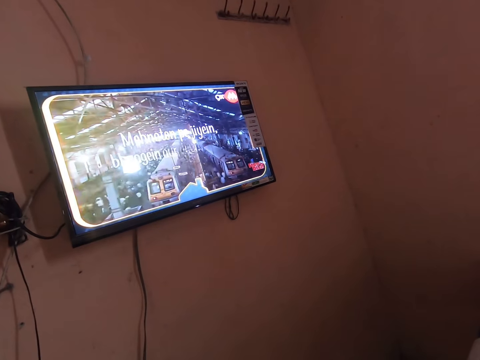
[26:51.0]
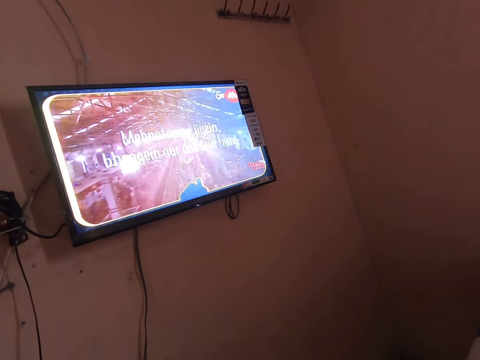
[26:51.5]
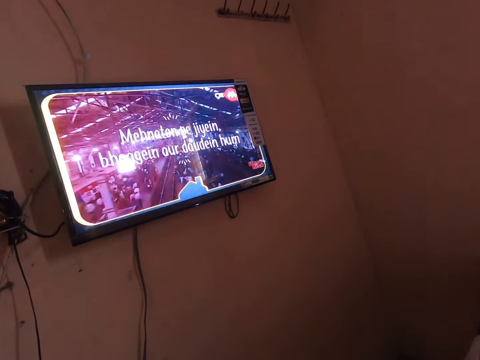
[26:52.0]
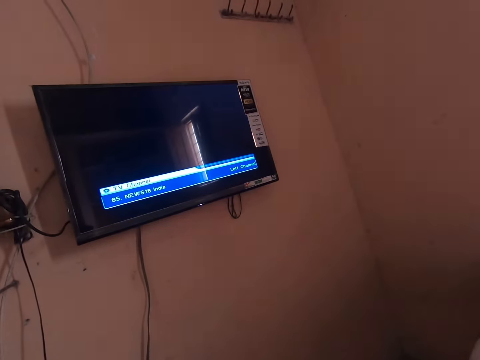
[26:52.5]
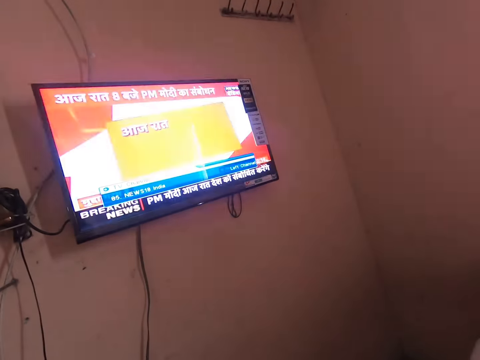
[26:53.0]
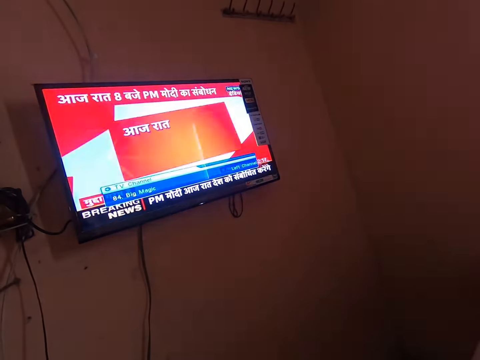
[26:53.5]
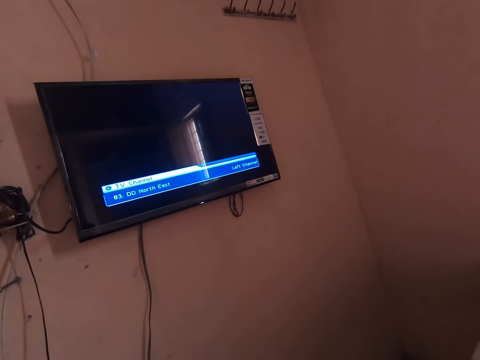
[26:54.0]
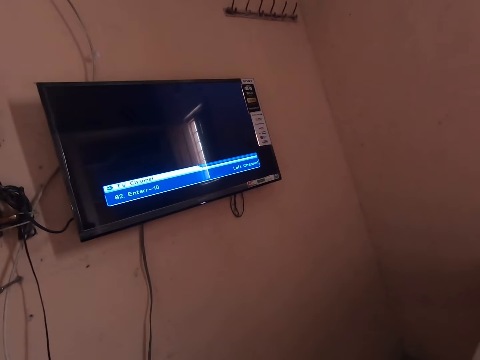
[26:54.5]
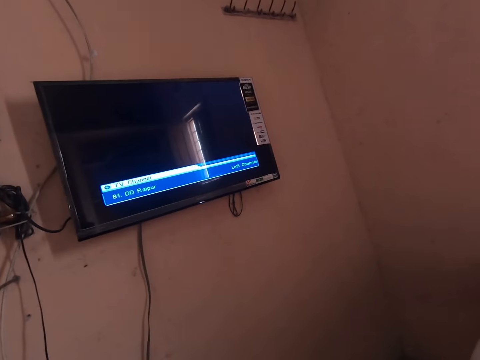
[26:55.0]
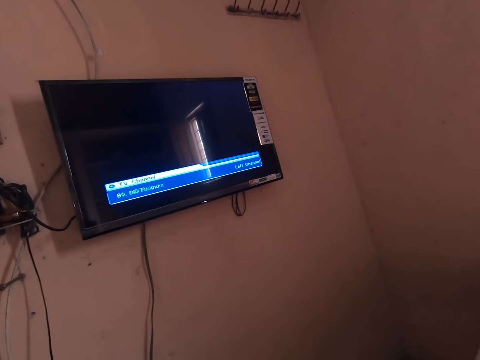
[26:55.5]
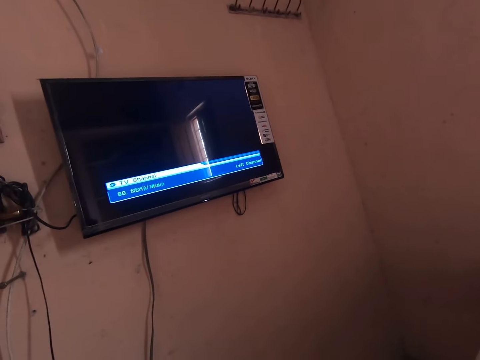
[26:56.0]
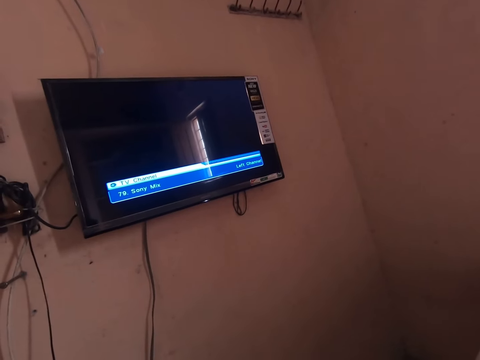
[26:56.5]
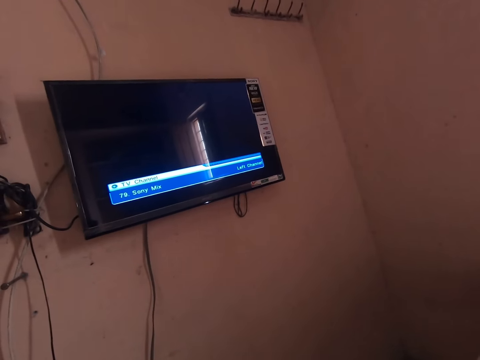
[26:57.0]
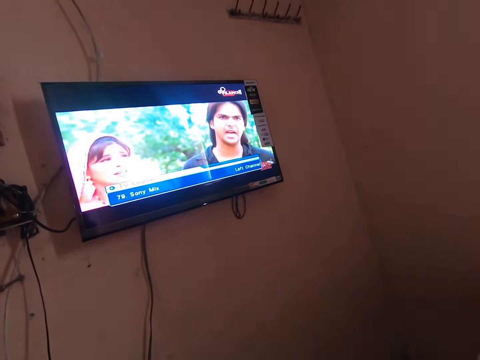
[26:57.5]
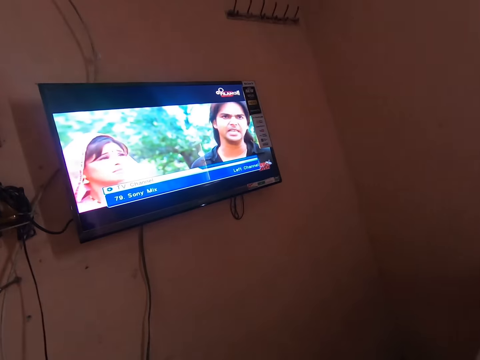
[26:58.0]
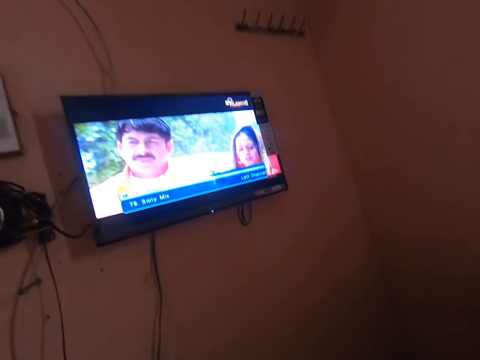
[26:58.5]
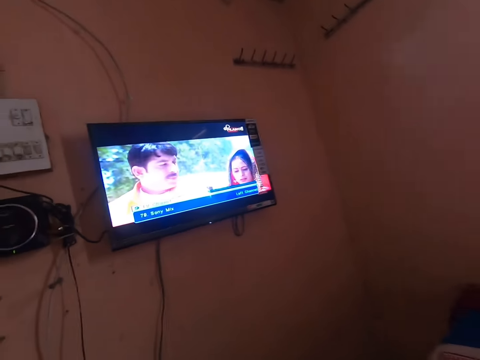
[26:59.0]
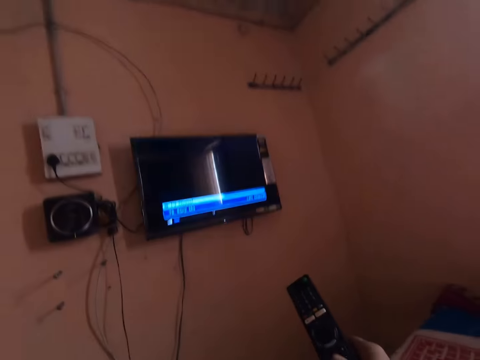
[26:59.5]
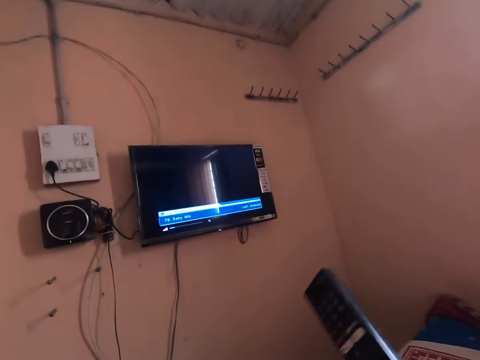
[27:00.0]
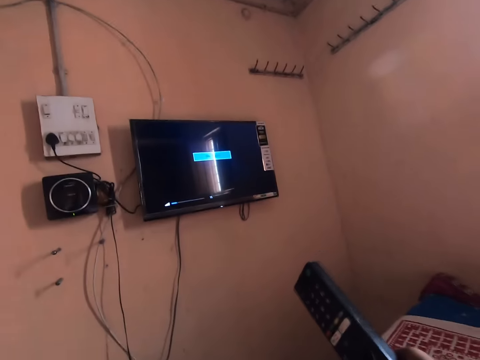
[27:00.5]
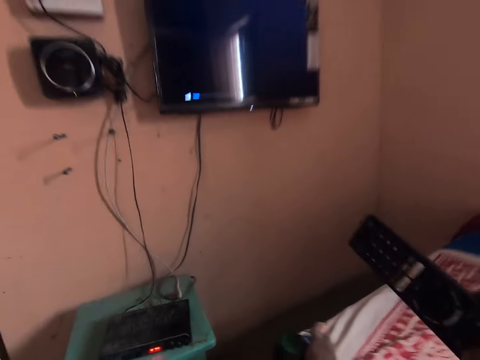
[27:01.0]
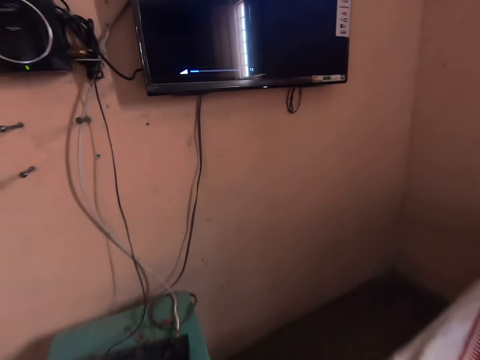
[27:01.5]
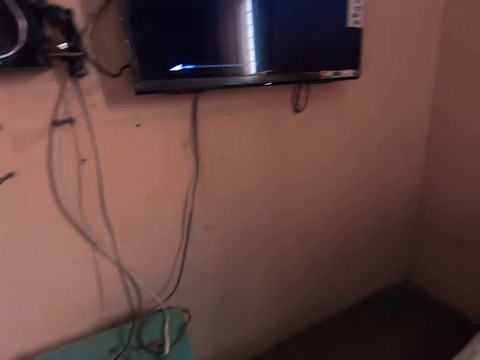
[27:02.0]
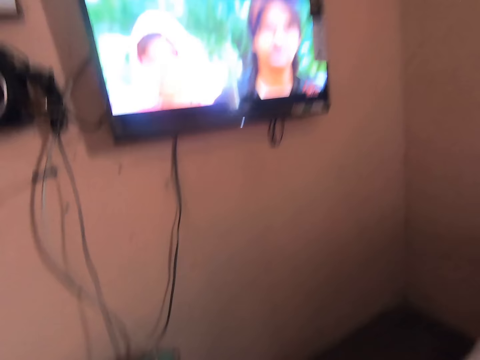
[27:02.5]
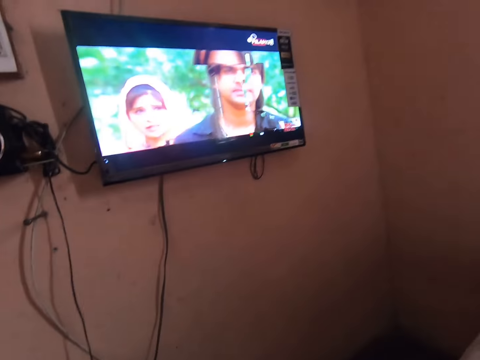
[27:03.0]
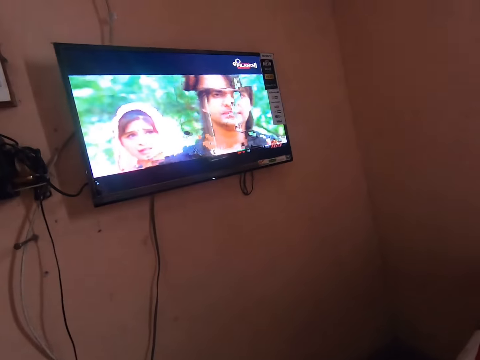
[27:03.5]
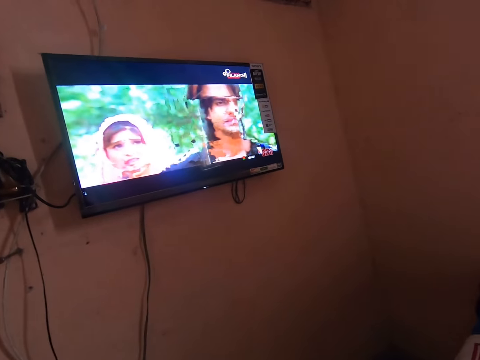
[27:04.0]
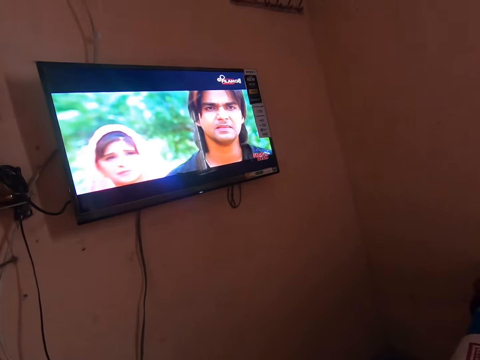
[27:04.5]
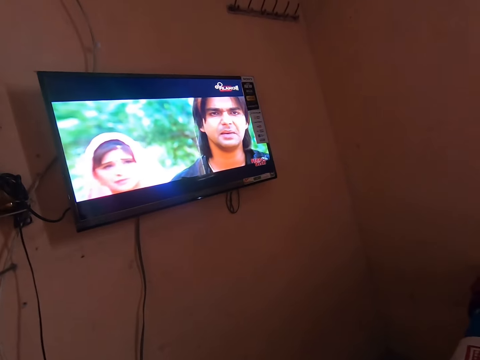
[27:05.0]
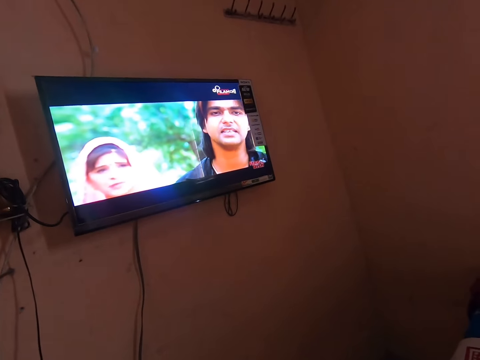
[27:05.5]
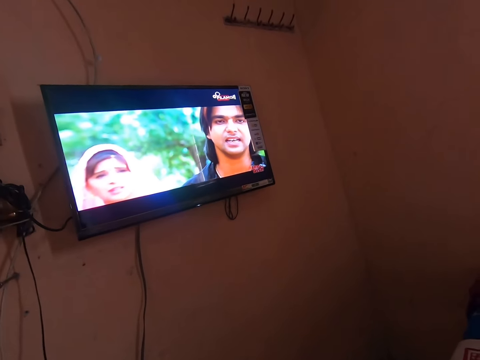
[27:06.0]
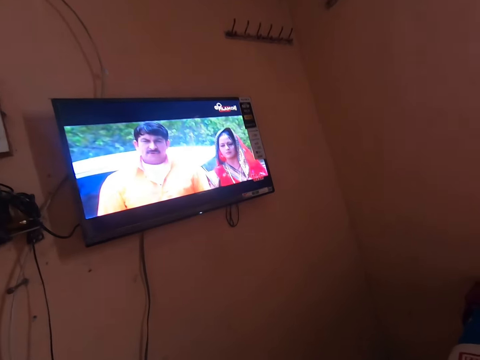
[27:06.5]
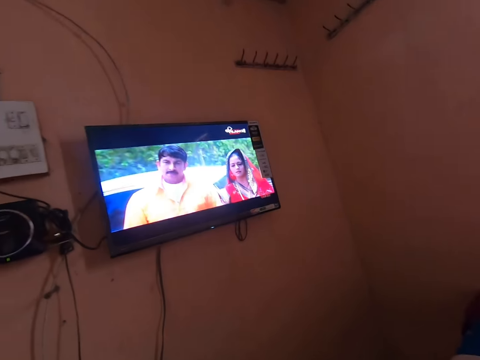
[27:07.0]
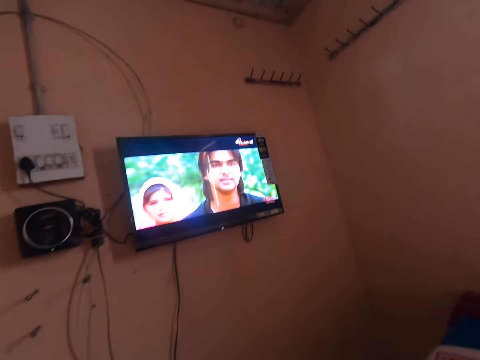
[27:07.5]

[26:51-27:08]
The camera wearer switches channels. He watches the channel. He removes his hand from the digital decoder. He moves the remote controller. He switches the channel. He drops the remote controller on the bed. He adjusts the volume. He watches the channel.

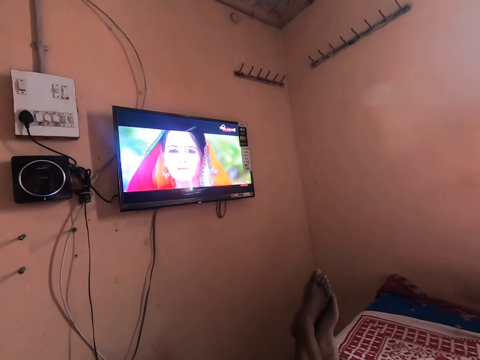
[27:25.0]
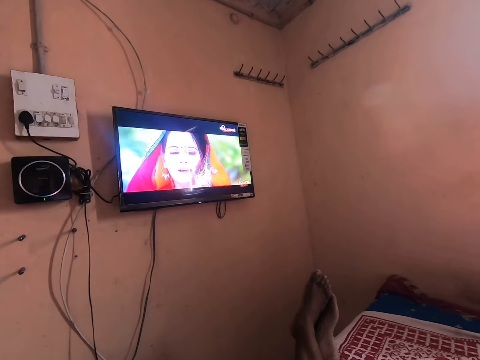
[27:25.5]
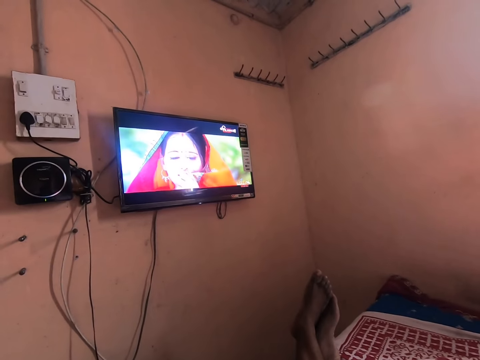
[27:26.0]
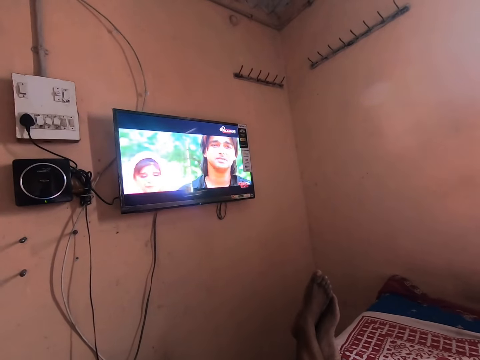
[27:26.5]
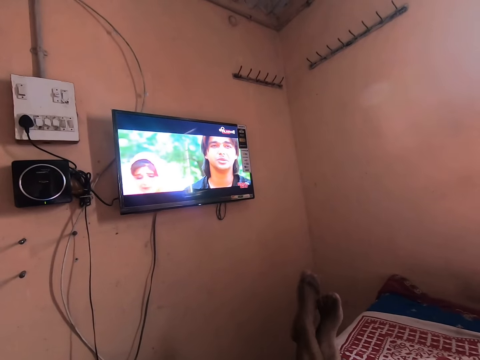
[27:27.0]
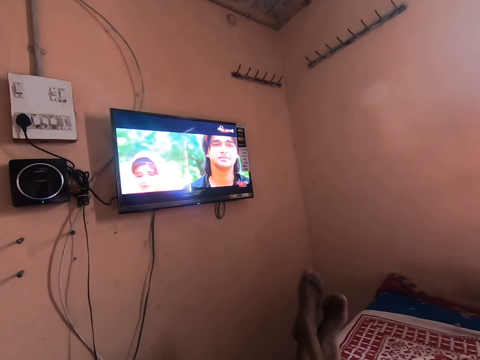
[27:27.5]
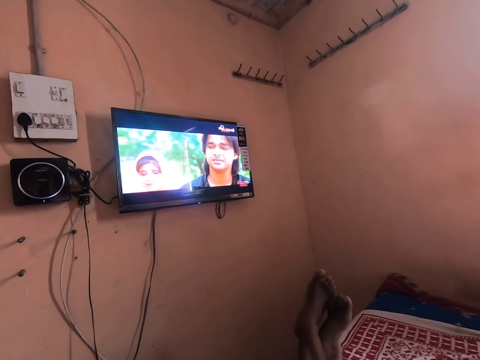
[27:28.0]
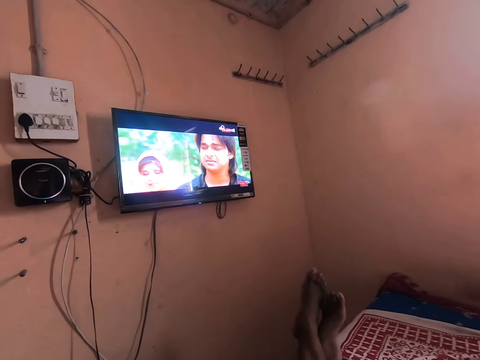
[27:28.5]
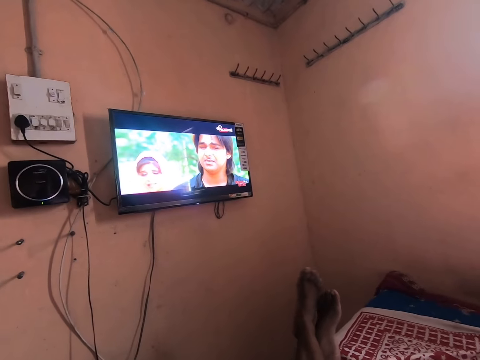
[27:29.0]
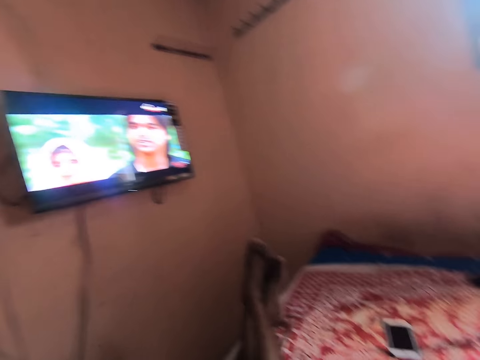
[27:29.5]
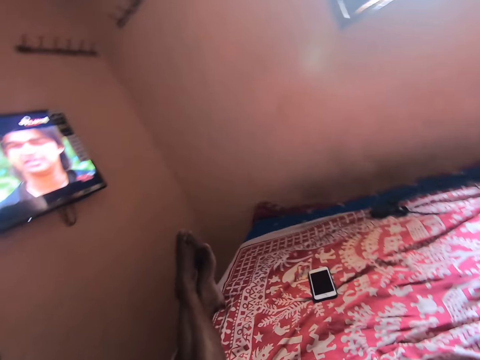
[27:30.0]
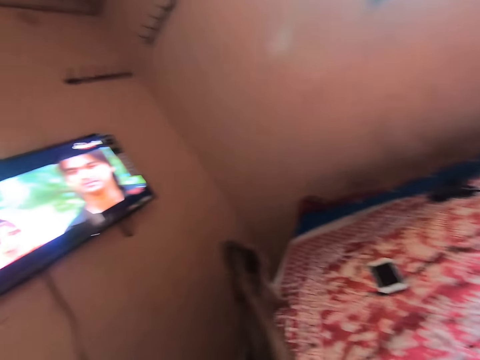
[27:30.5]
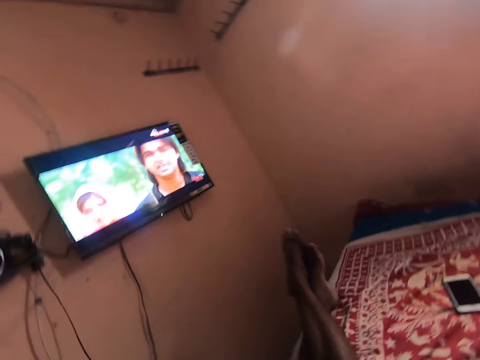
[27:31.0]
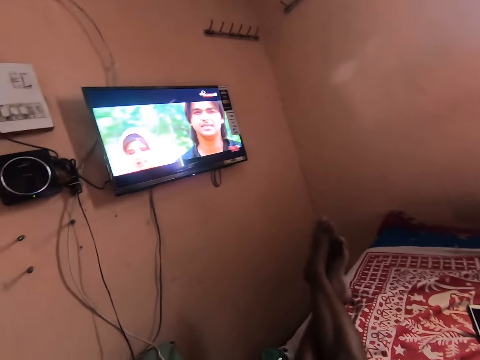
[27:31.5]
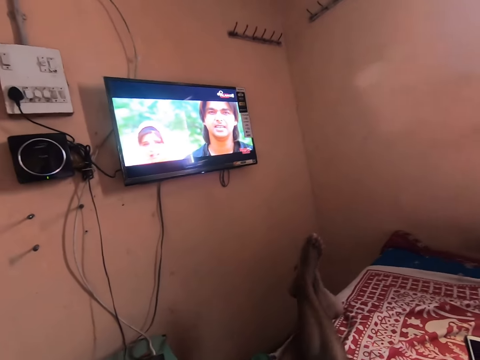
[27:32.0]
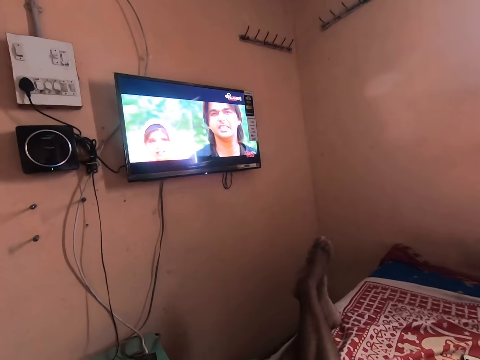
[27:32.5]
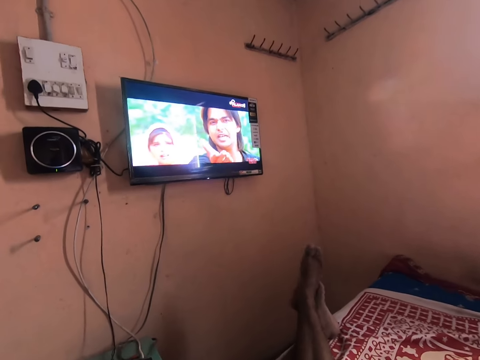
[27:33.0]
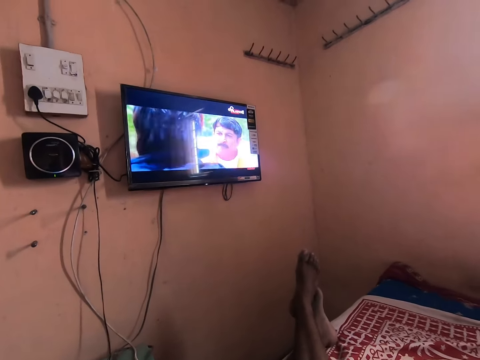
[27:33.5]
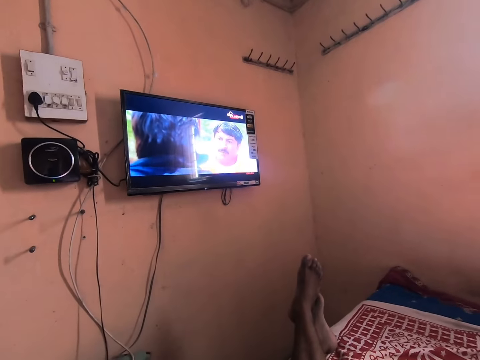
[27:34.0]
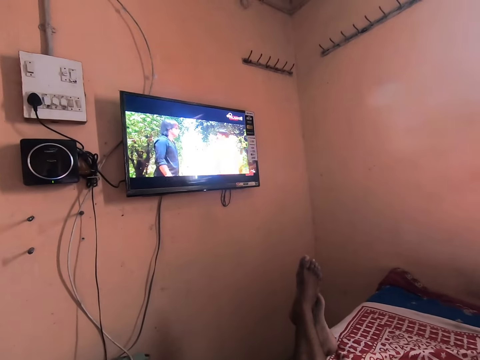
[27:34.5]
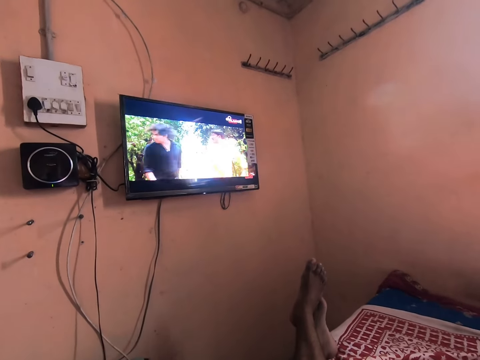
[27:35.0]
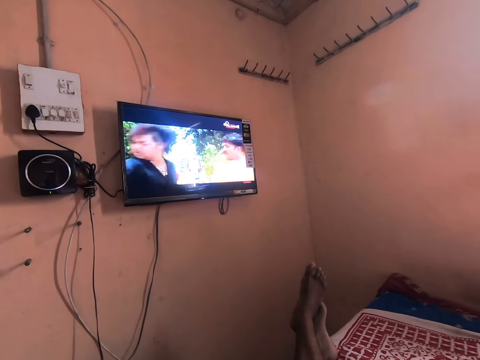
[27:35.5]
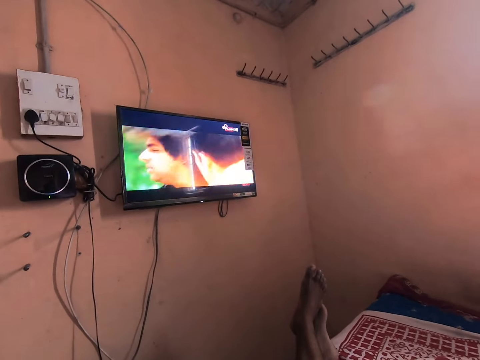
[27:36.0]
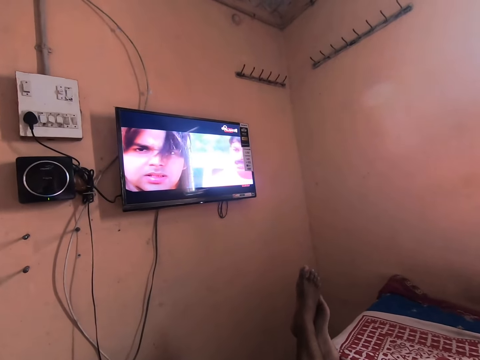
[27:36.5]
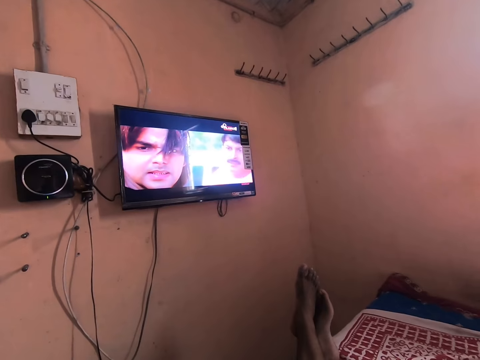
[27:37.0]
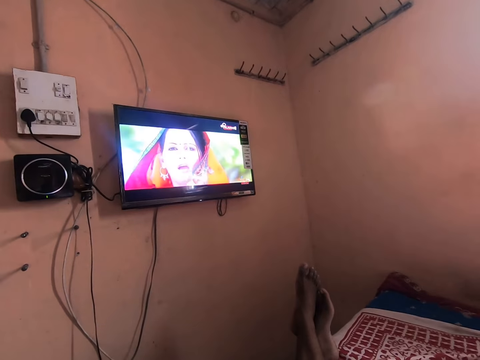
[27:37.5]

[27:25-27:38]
The camera wearer shakes his feet.
